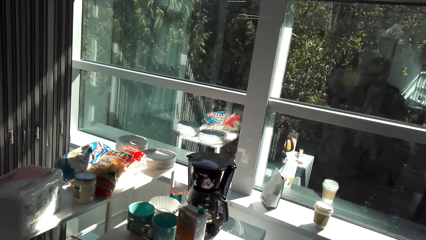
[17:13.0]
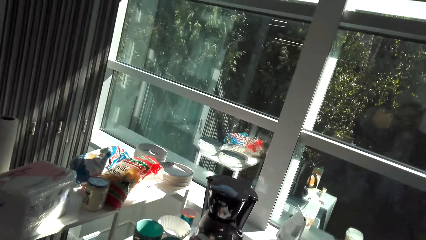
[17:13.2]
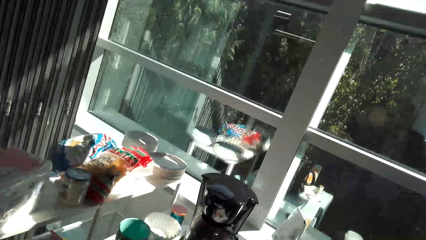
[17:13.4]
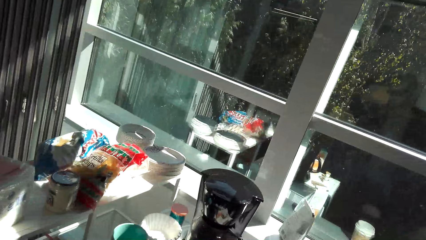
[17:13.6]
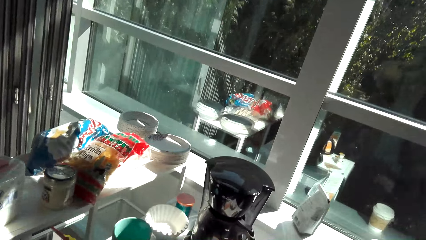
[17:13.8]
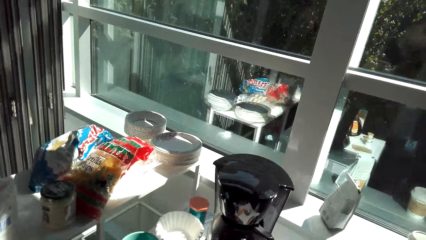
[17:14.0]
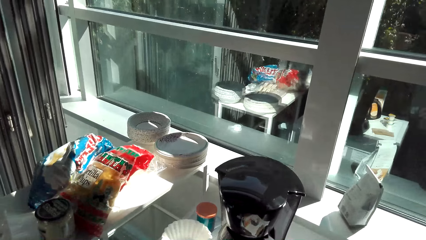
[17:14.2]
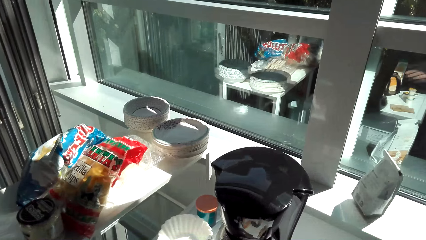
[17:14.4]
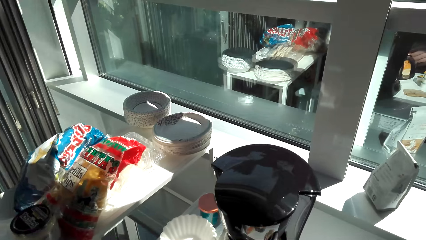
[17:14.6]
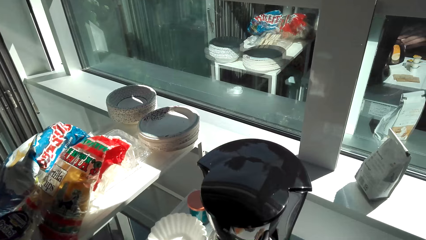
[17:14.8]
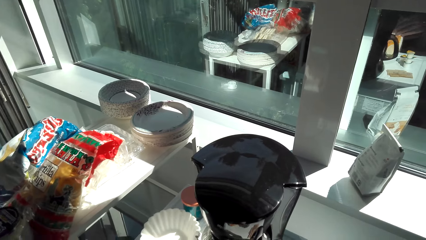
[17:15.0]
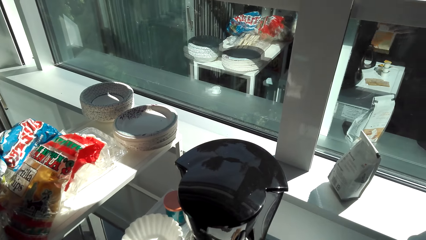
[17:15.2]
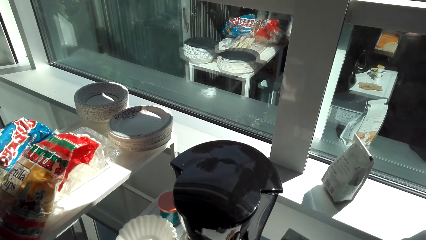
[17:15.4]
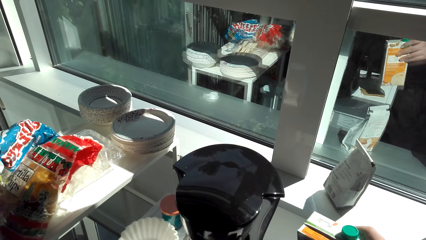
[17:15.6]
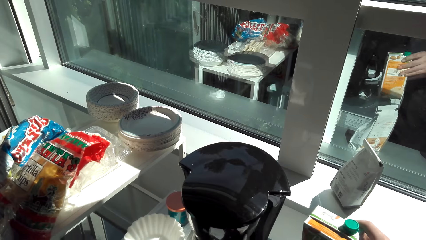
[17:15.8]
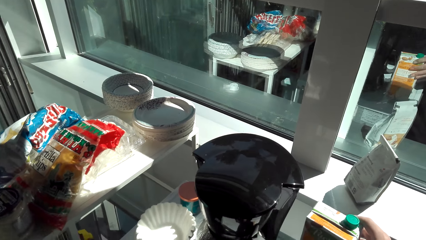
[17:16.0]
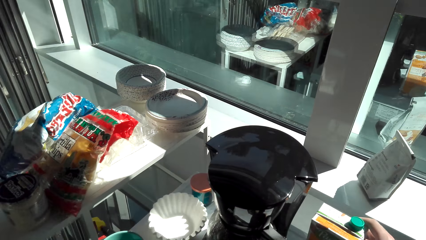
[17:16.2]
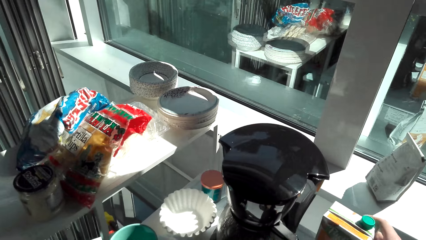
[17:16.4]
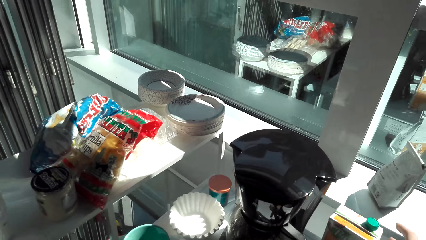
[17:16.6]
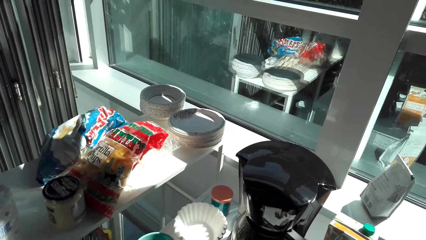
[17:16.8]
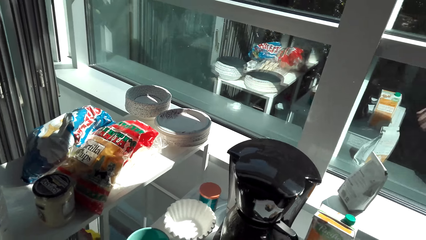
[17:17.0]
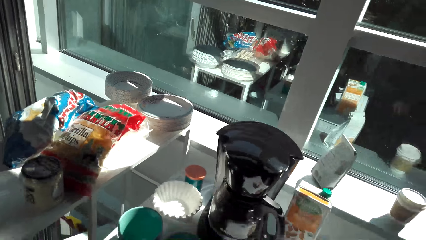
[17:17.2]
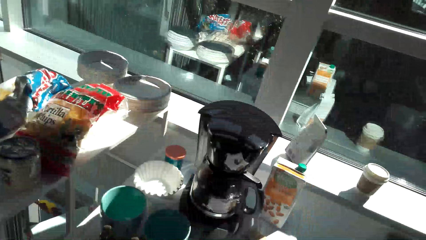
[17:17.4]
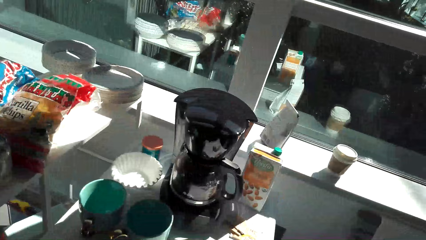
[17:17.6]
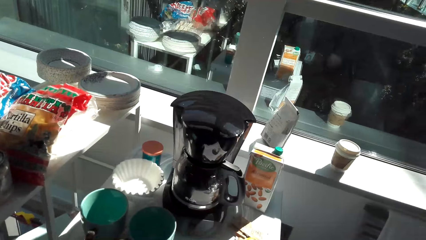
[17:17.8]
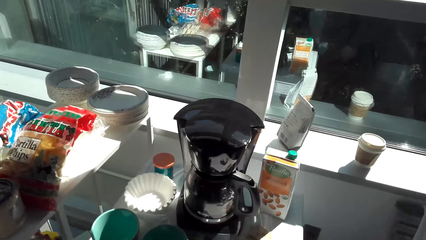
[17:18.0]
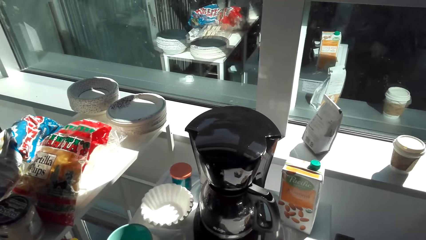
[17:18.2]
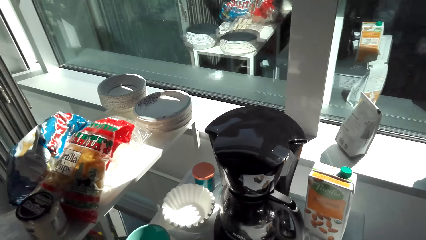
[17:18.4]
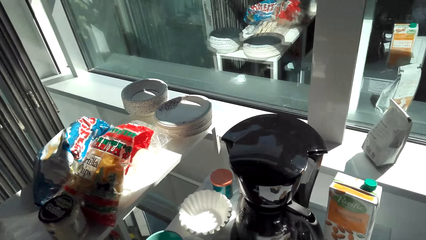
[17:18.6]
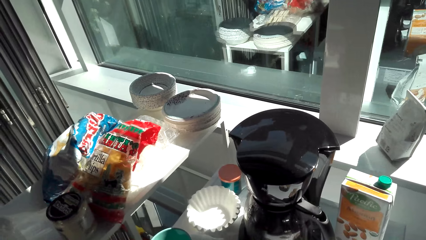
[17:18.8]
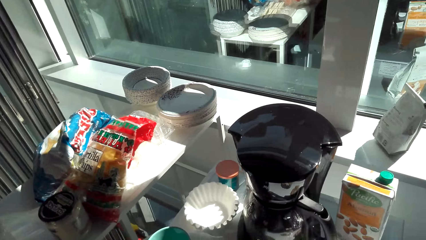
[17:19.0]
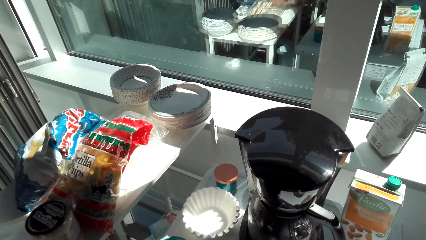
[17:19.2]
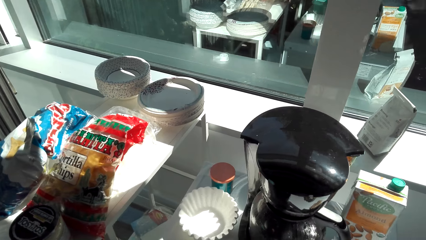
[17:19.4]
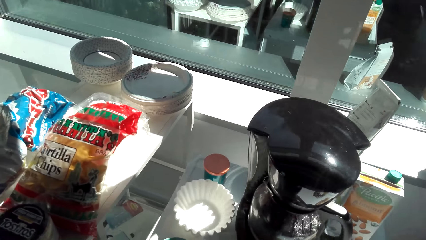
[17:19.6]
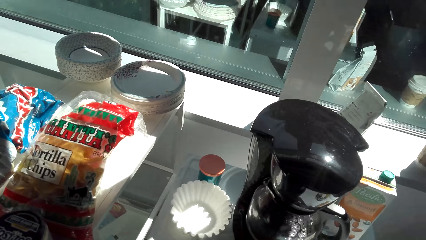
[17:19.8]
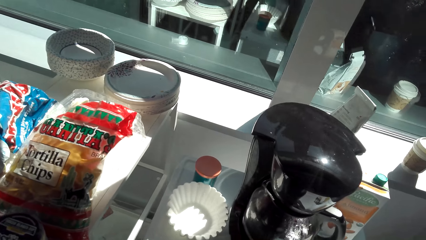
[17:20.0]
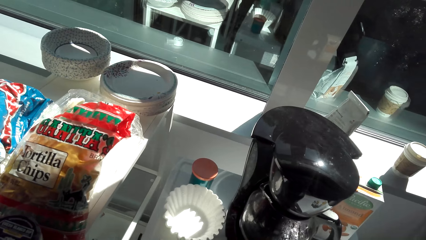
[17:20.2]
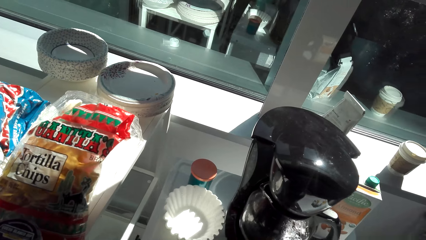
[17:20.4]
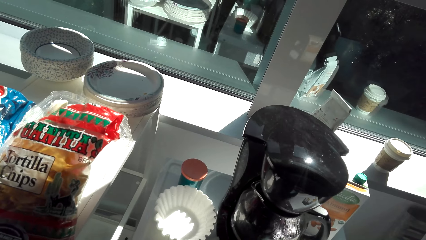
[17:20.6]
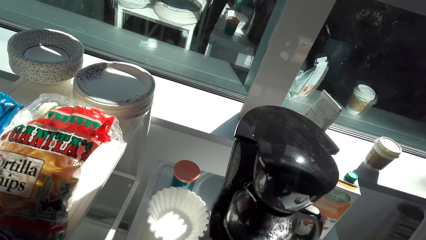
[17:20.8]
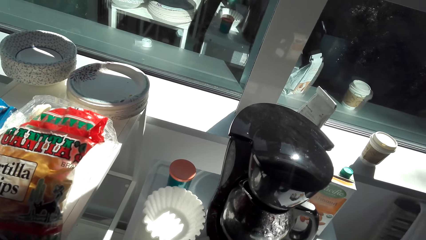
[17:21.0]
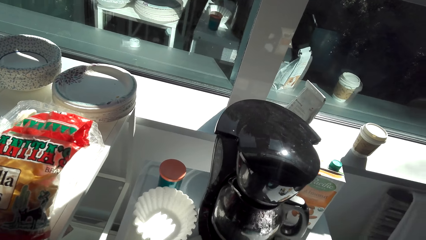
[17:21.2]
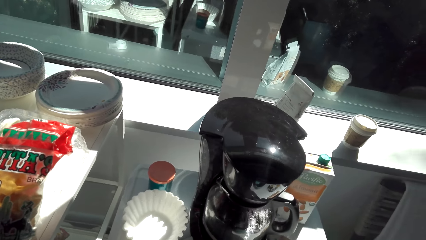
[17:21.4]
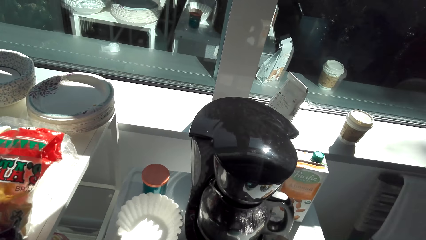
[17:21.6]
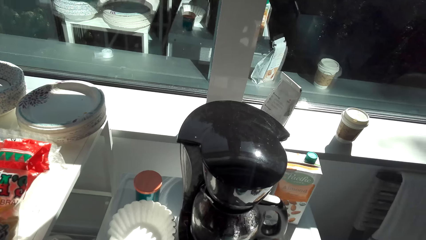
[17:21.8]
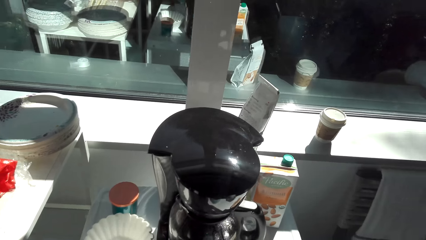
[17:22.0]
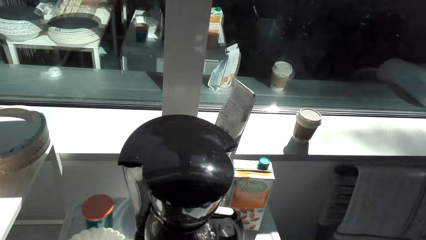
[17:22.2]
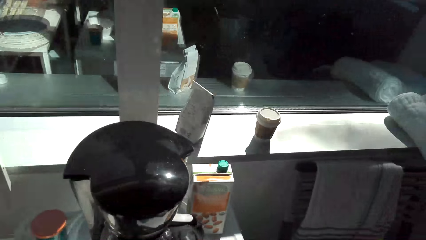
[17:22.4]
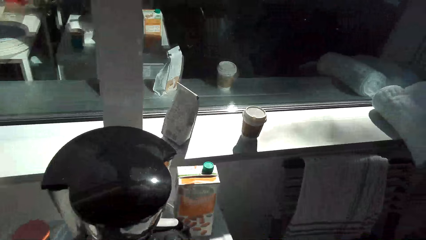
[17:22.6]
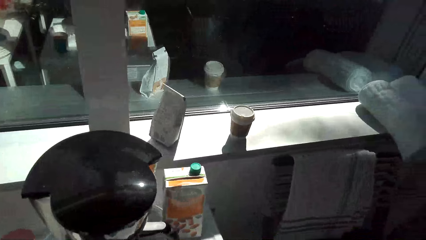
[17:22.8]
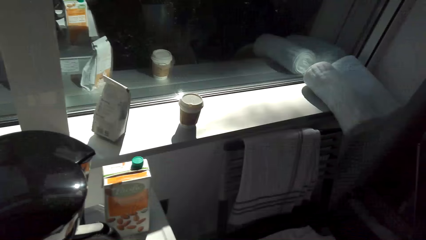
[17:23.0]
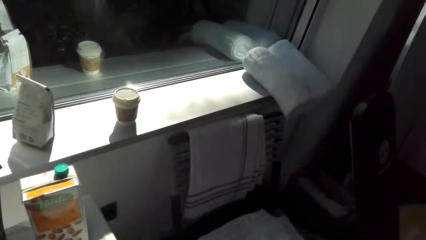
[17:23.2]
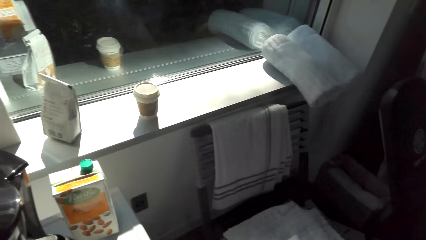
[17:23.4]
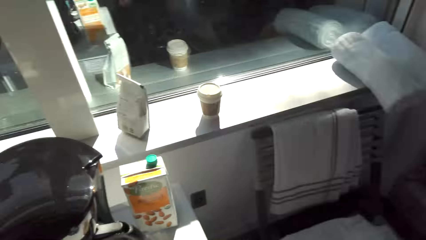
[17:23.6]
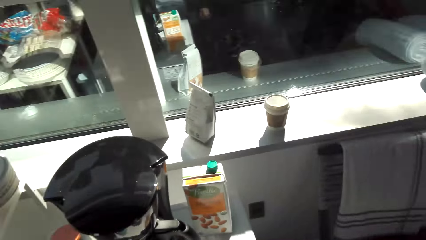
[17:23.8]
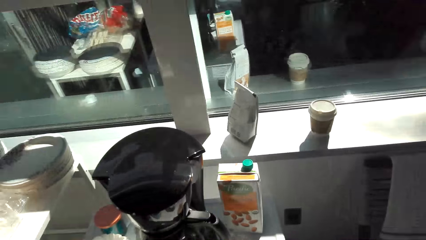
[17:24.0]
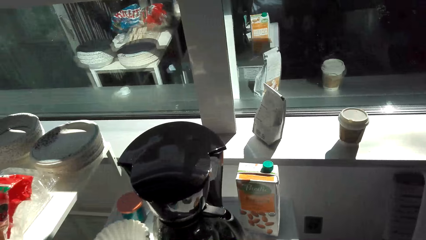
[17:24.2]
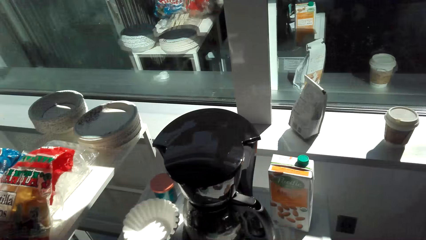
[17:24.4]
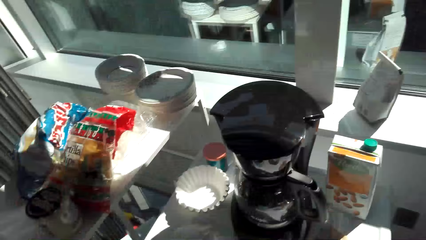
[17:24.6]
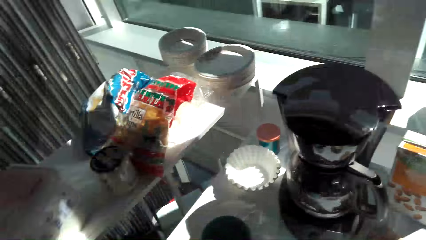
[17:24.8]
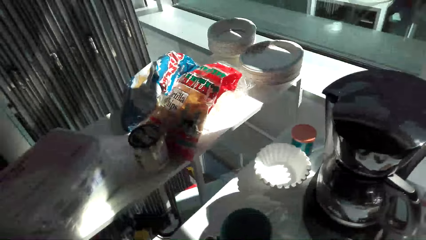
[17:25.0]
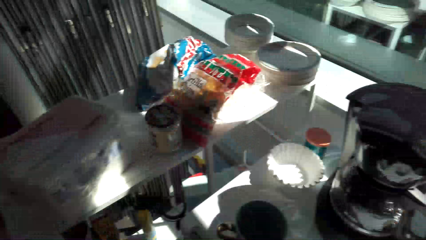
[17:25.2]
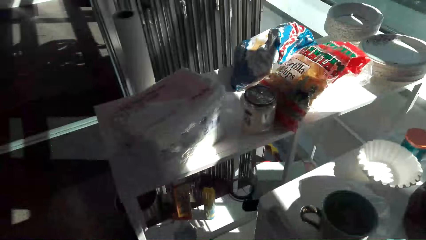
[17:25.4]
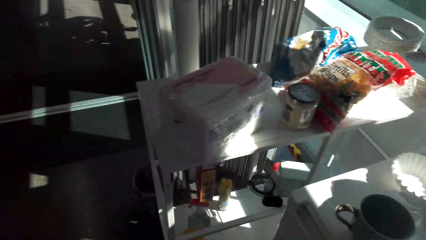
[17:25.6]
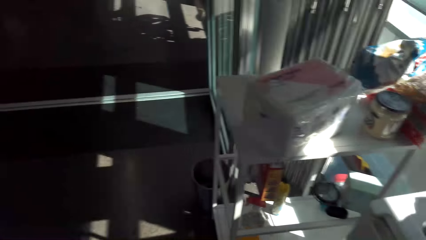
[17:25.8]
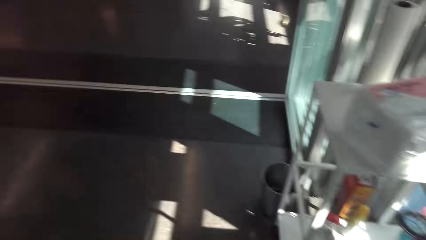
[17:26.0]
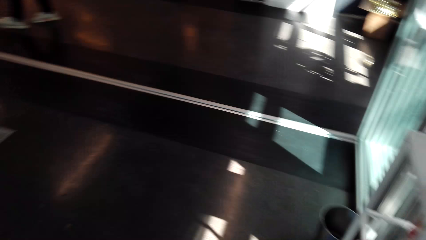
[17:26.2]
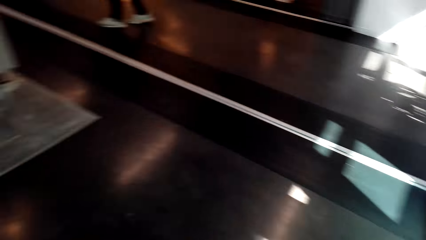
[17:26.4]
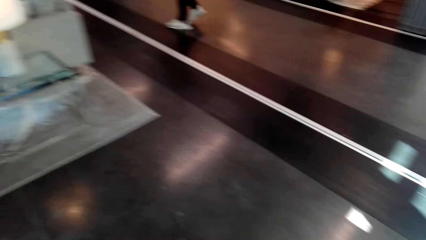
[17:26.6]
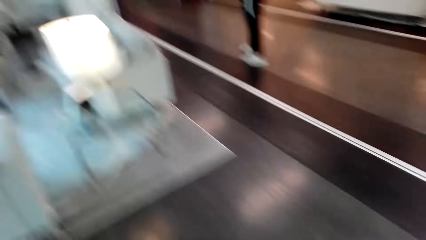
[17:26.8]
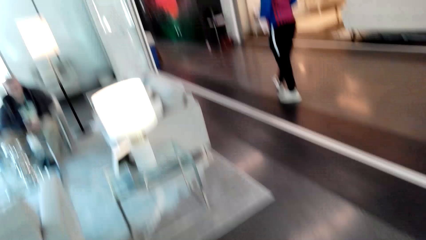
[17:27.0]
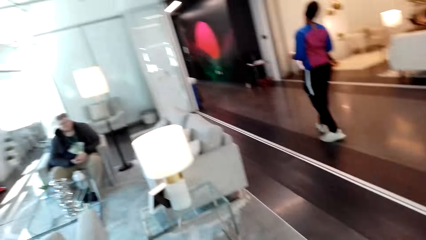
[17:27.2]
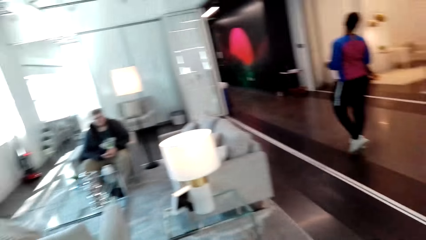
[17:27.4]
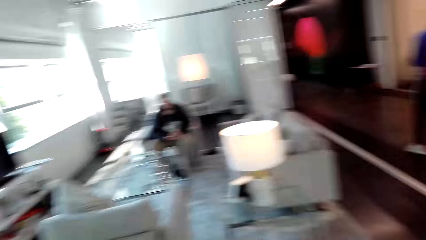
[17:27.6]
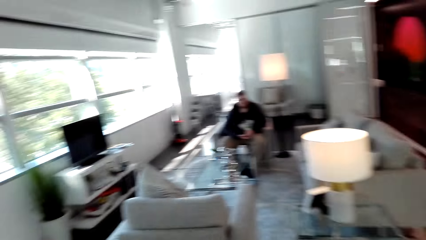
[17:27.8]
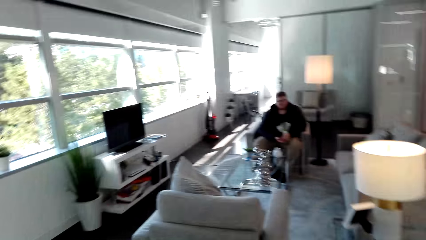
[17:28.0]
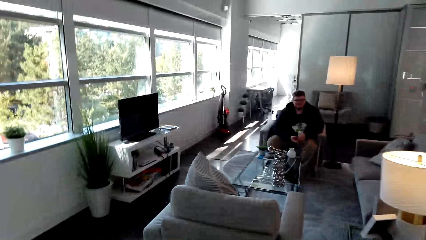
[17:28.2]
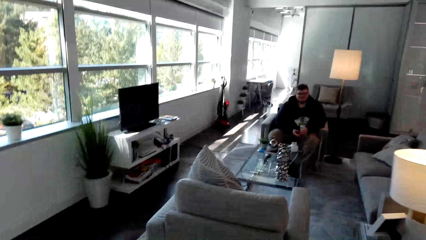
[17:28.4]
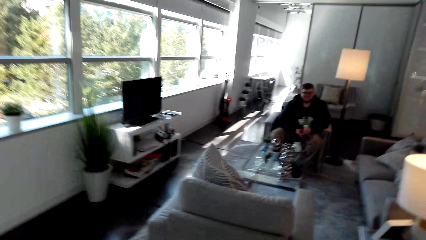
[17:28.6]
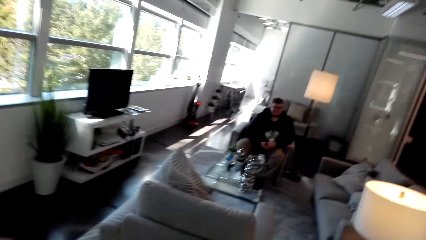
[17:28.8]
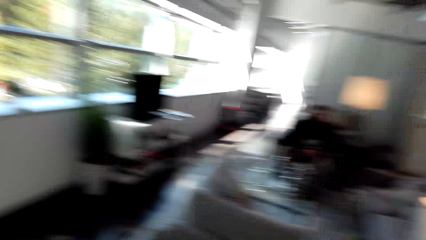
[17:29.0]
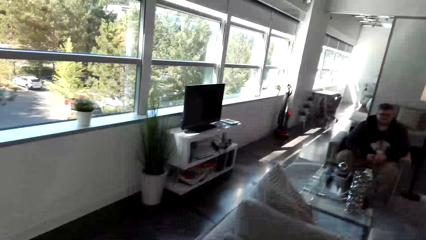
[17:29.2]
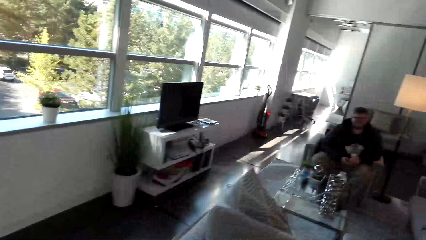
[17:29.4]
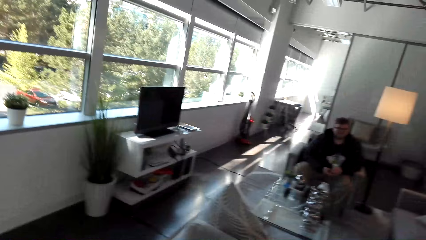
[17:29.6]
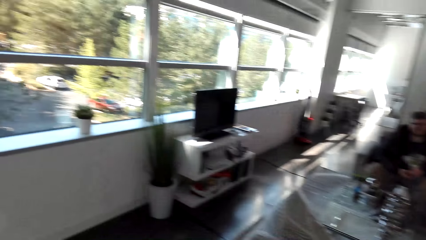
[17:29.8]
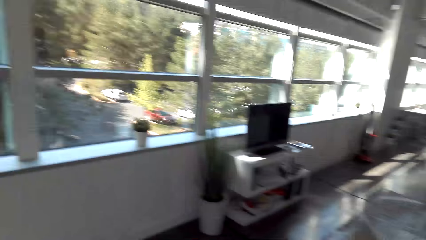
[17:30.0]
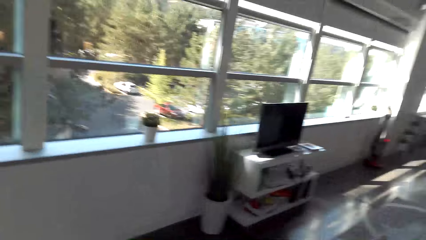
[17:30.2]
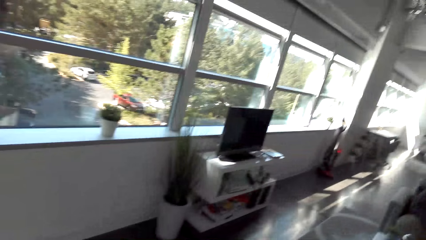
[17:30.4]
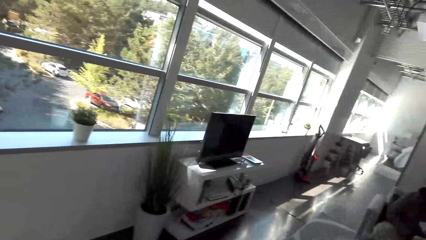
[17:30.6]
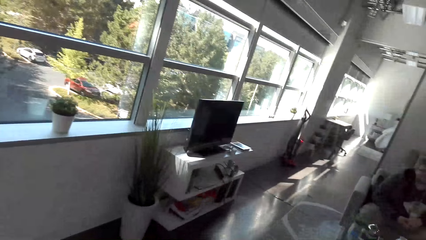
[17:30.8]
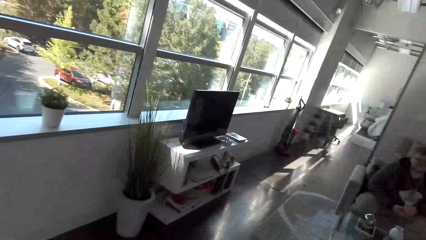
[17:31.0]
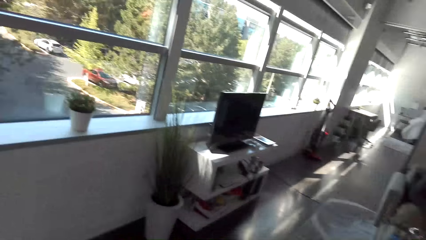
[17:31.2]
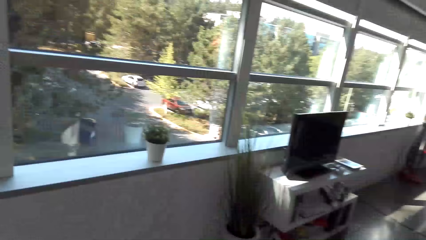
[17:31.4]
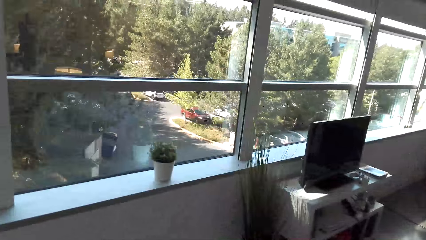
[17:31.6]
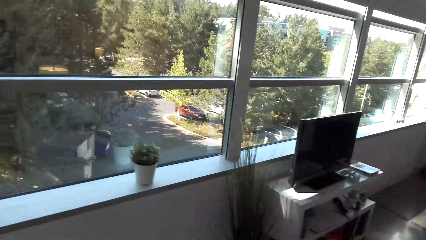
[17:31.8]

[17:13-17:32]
The camera wearer puts a box of juice down. They move the drink aside. They look around. They look at the coffee maker. A man walks. The camera wearer looks around the house.
